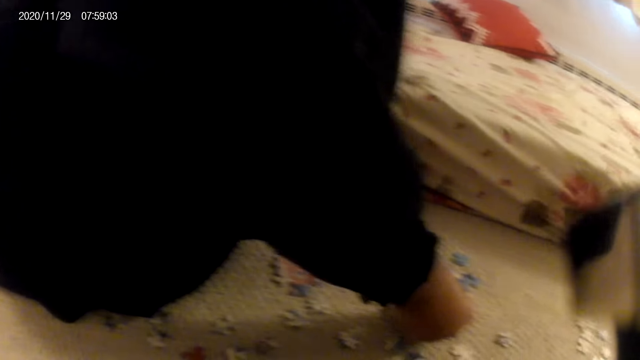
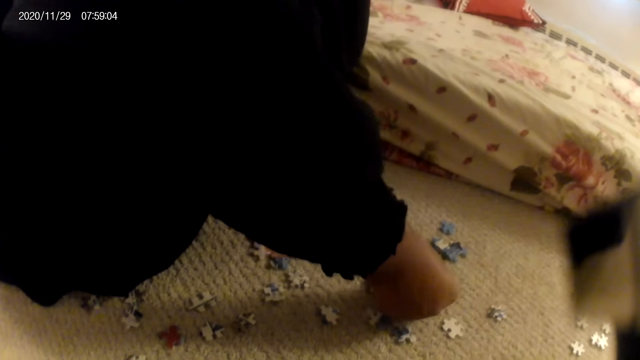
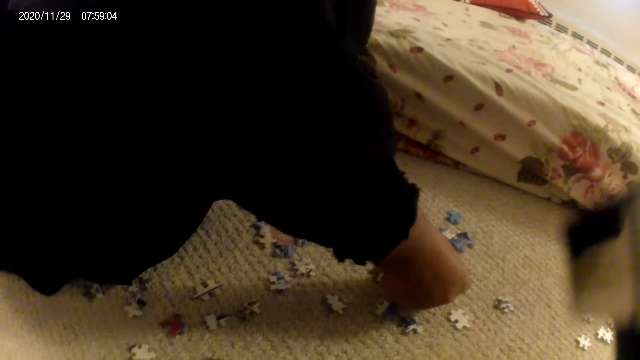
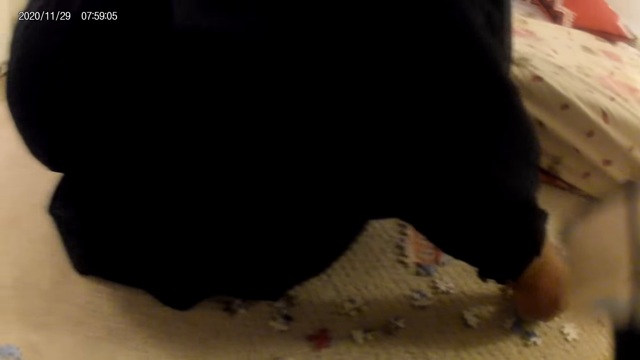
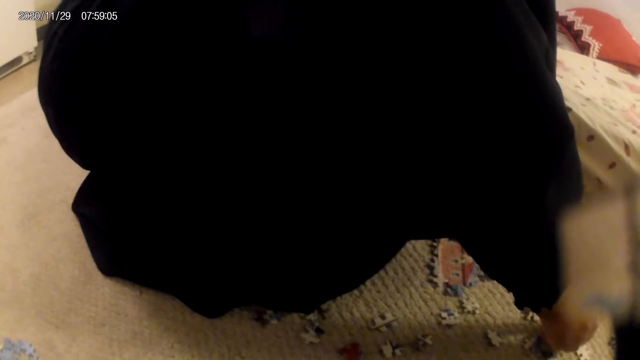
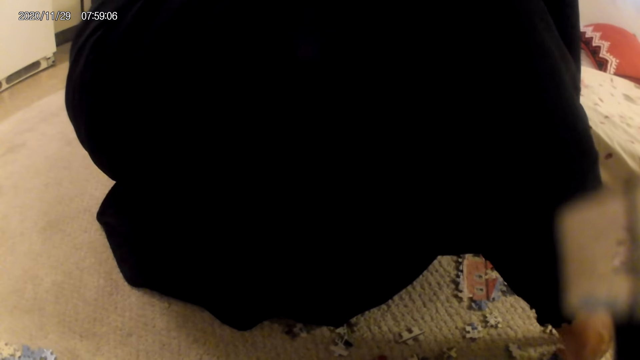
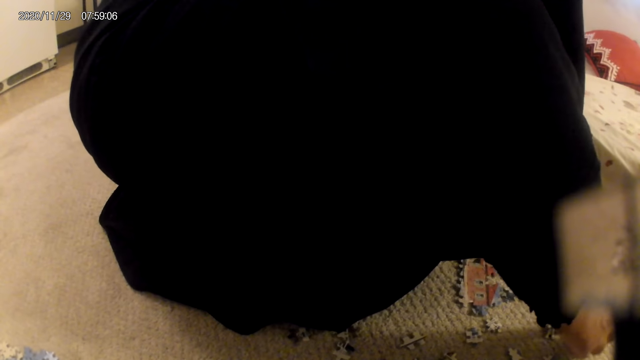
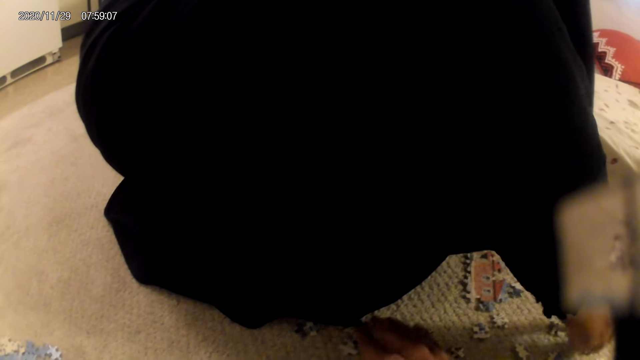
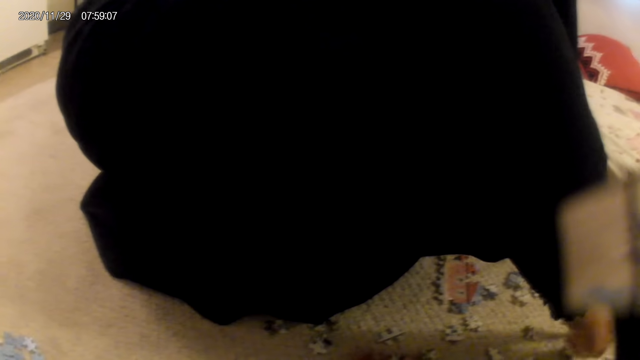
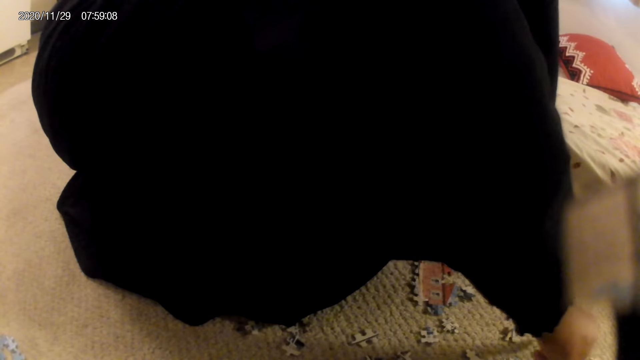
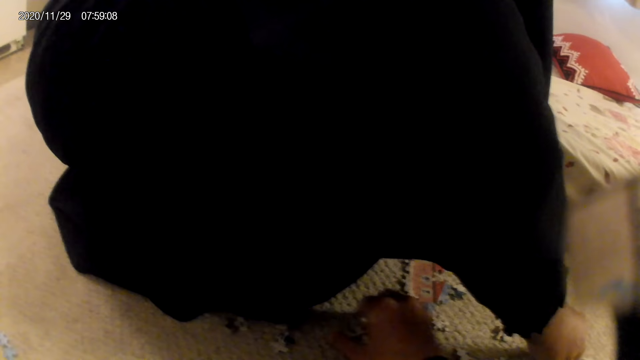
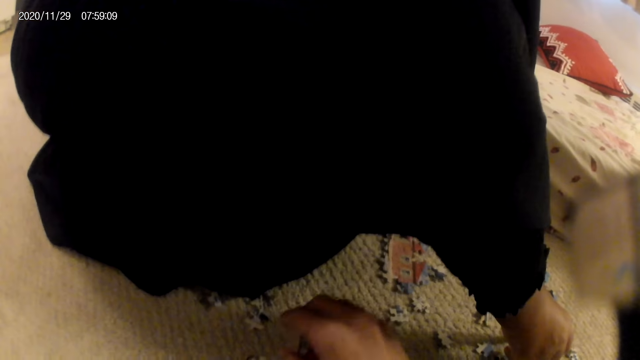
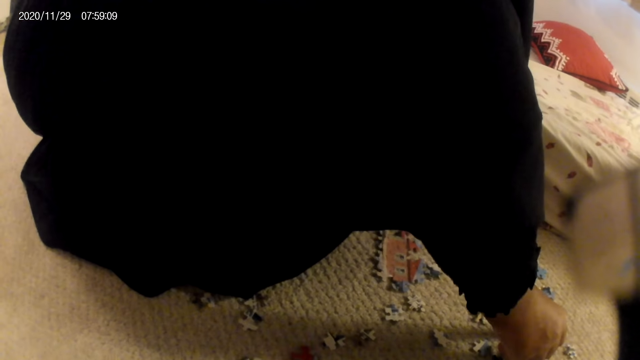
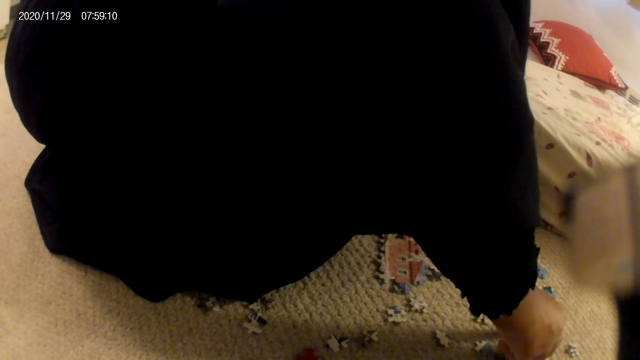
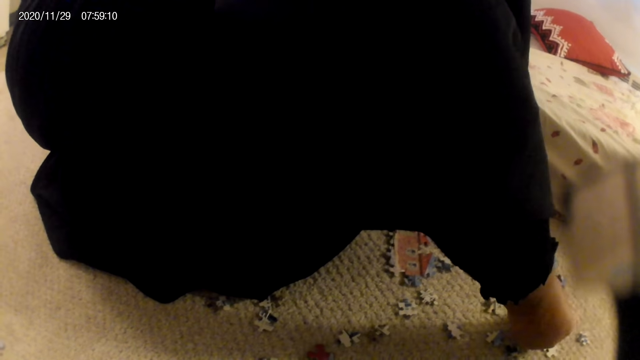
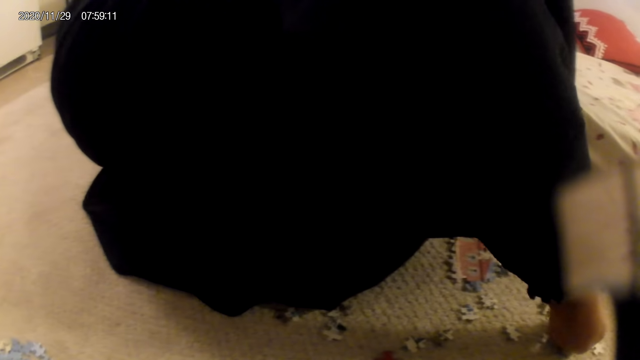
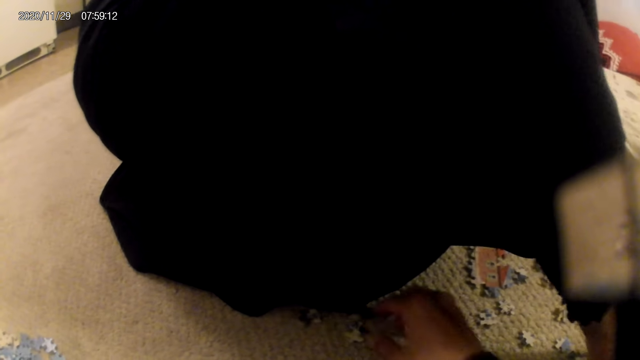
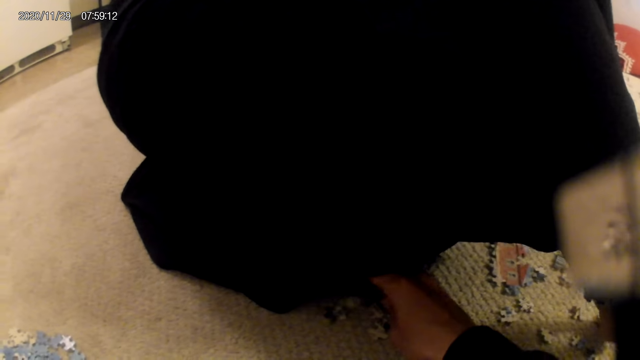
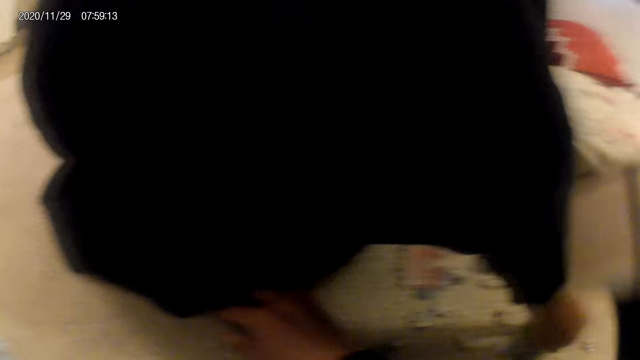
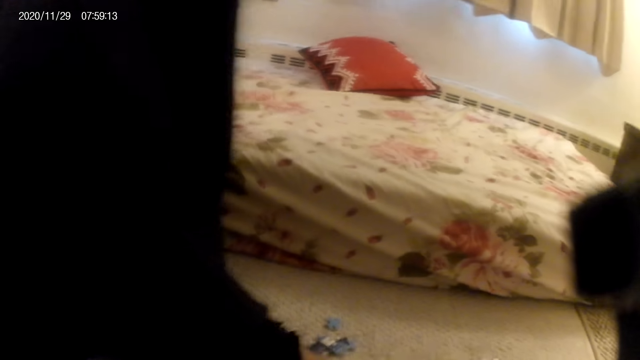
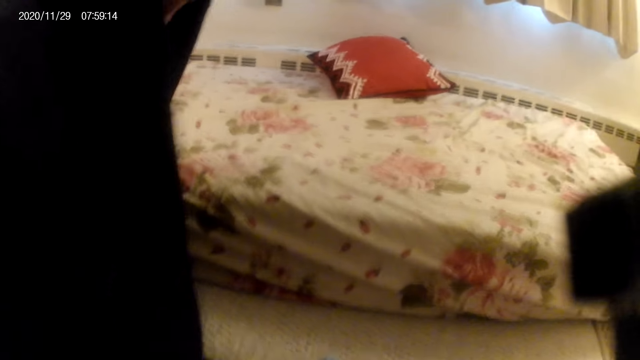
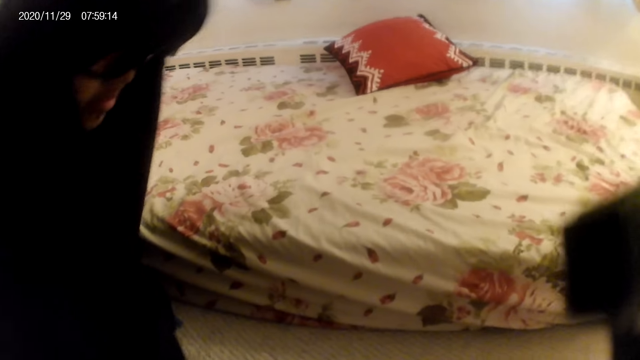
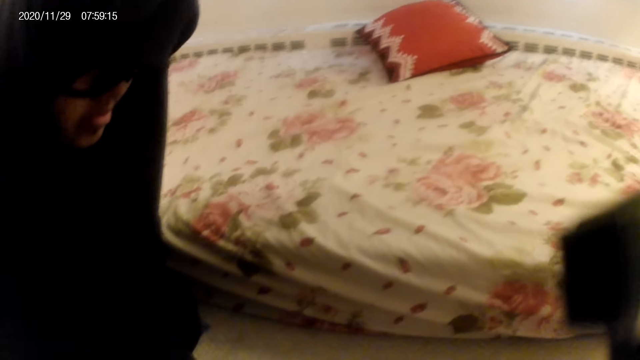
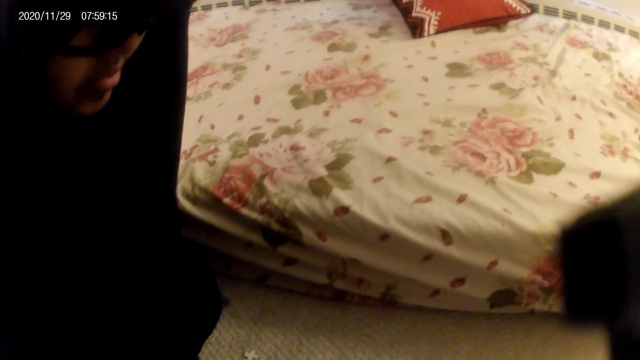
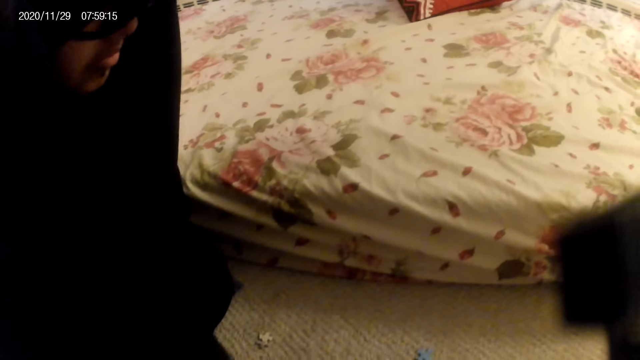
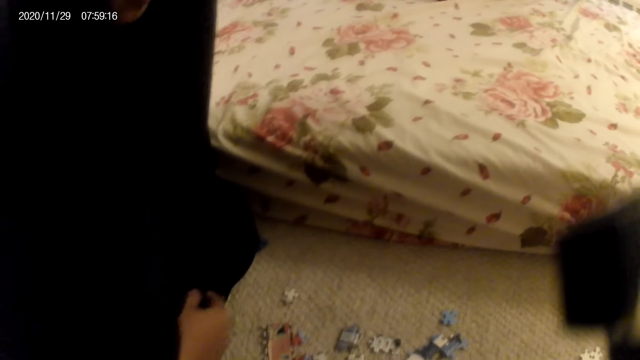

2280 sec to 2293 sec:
The camera wearer moves puzzle pieces on the floor. They pick a puzzle piece. They stare at the puzzle pieces on the floor. They pick a puzzle piece. They stare at the puzzle pieces on the floor. They interact with a lady.

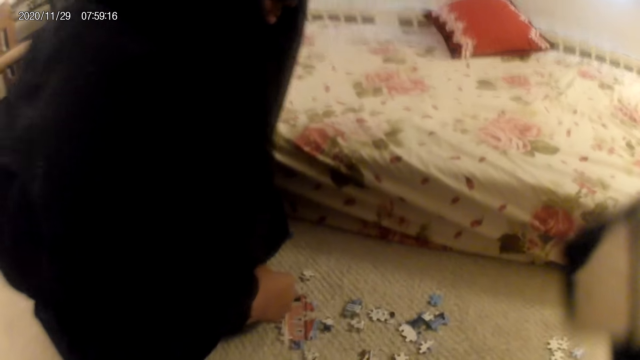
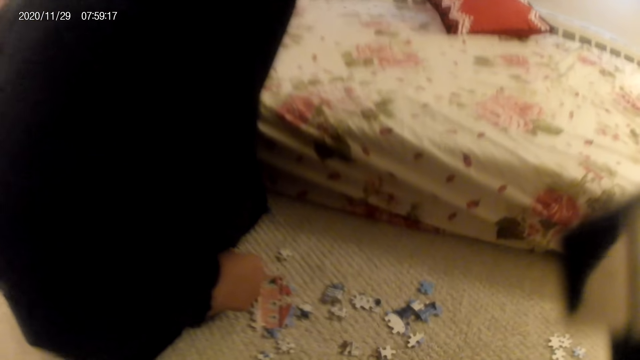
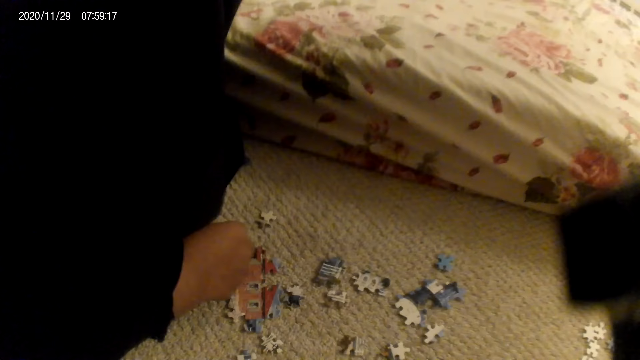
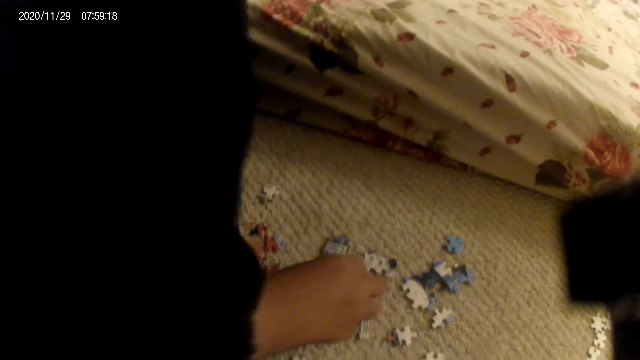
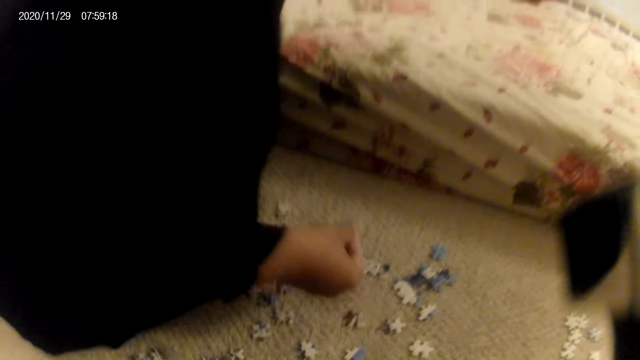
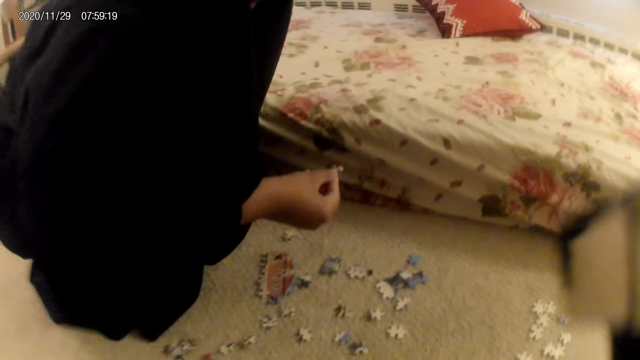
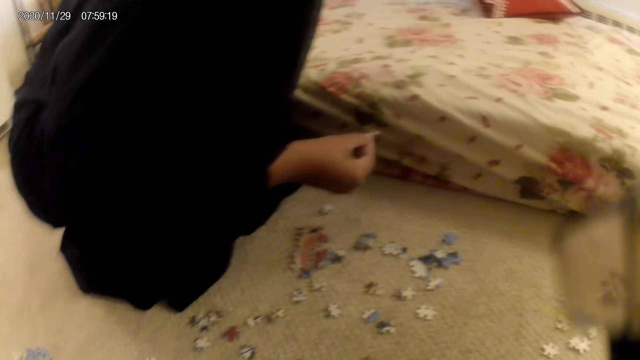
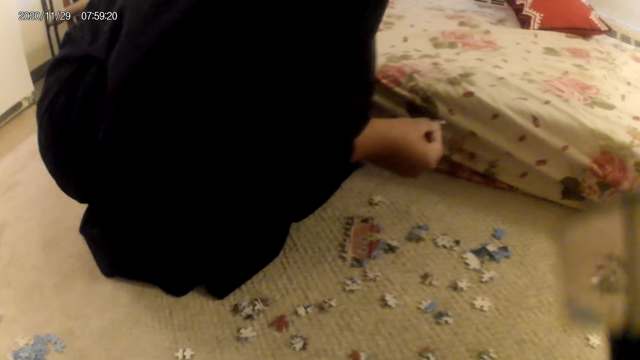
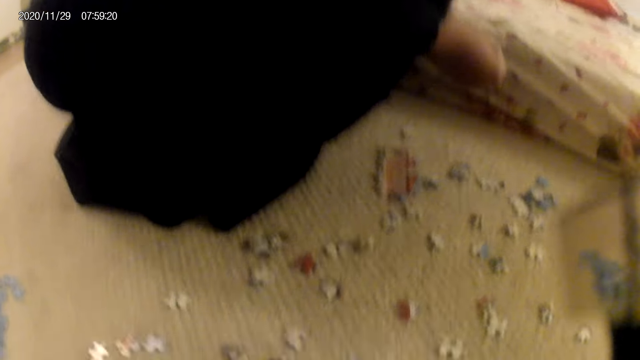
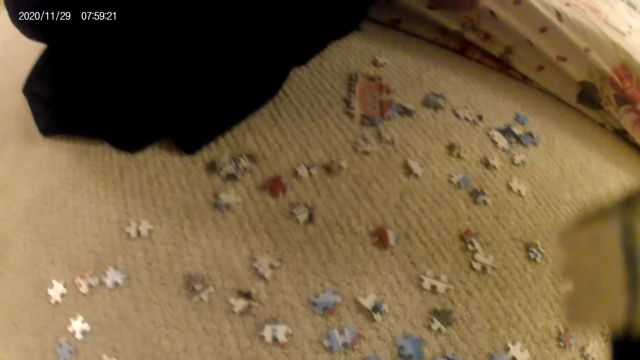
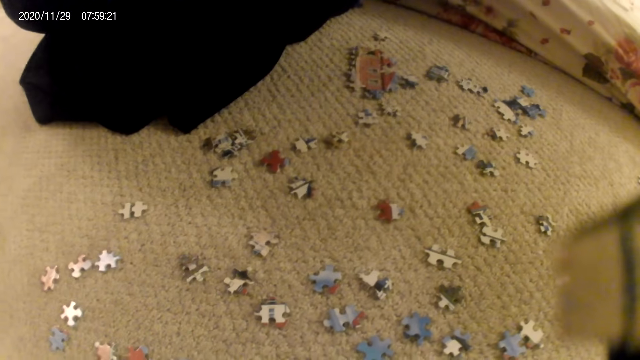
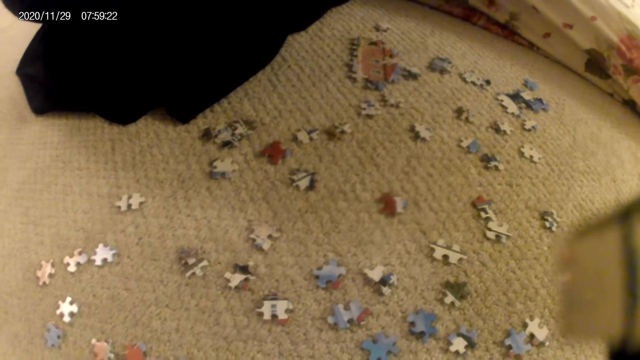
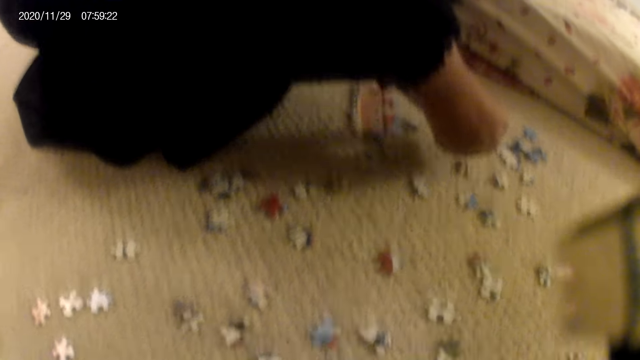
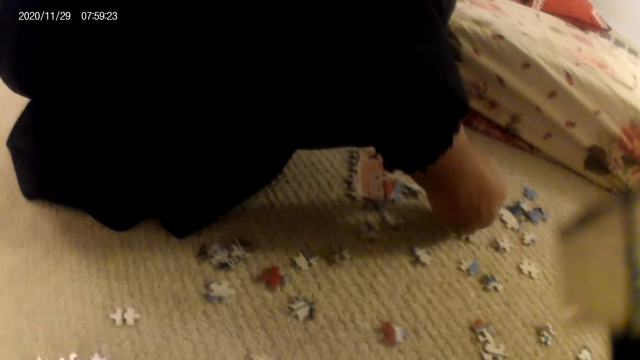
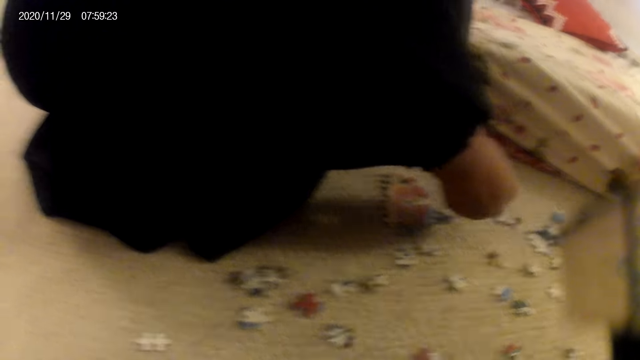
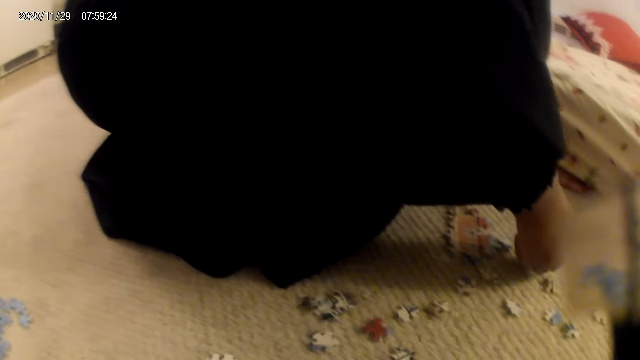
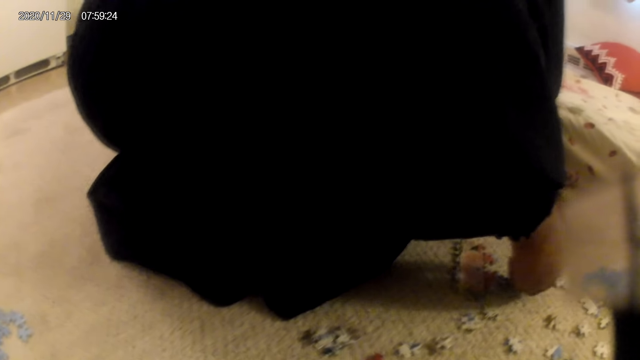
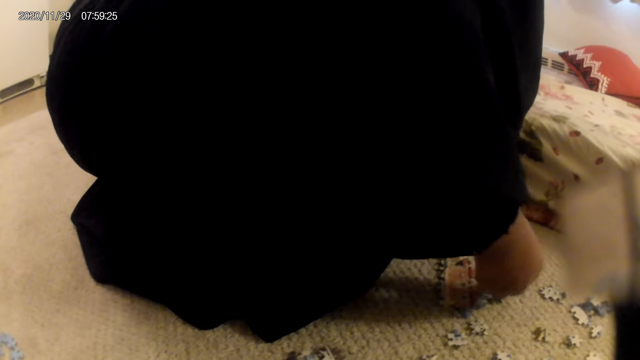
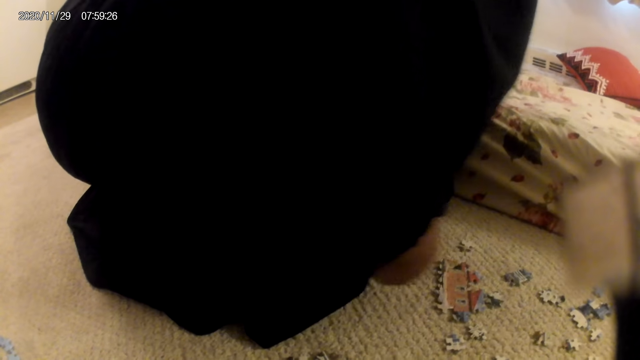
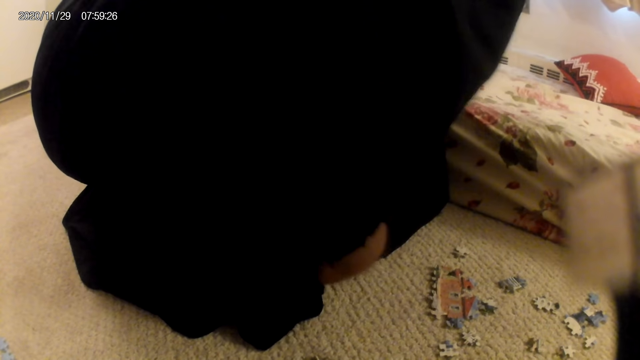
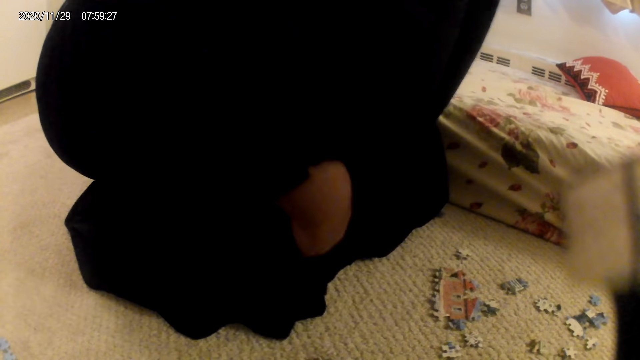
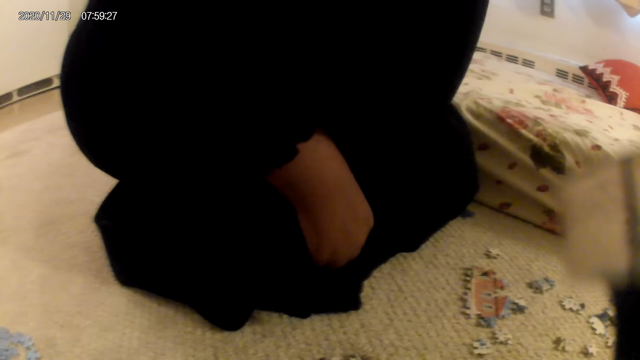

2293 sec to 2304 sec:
The lady stares at the camera wearer. The lady picks a puzzle piece. She stares at the puzzle piece. She places the puzzle piece on the floor. She stares at the puzzle pieces on the floor.
